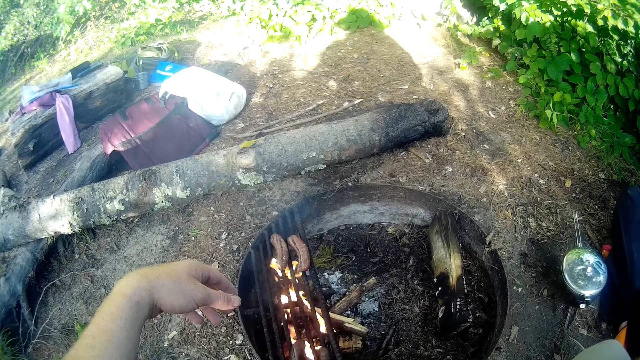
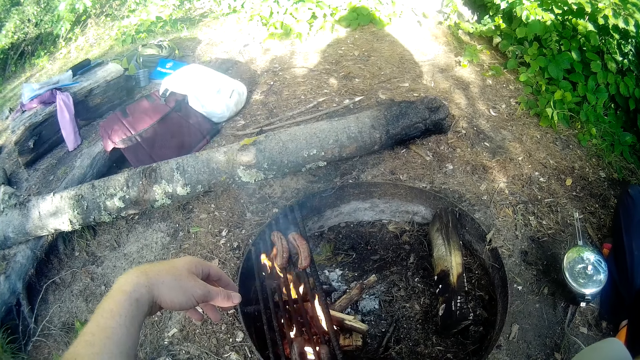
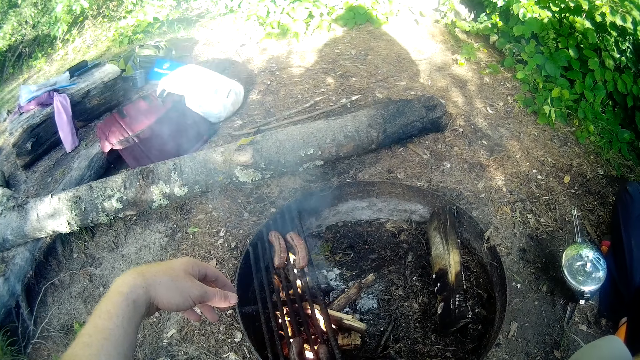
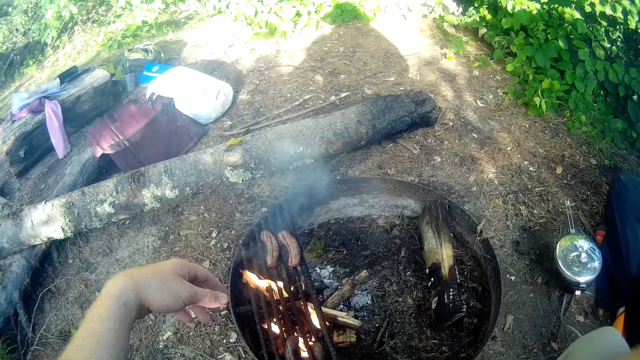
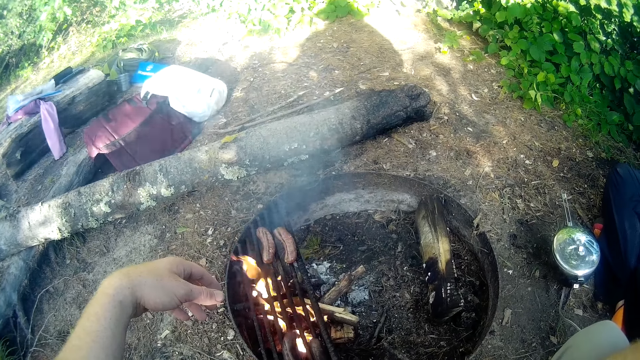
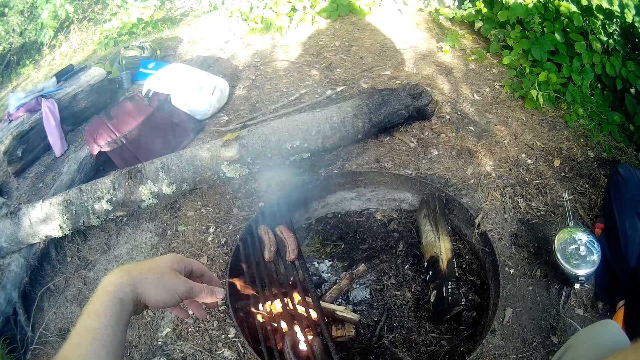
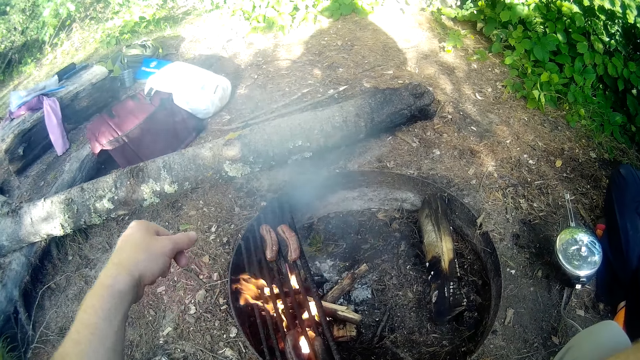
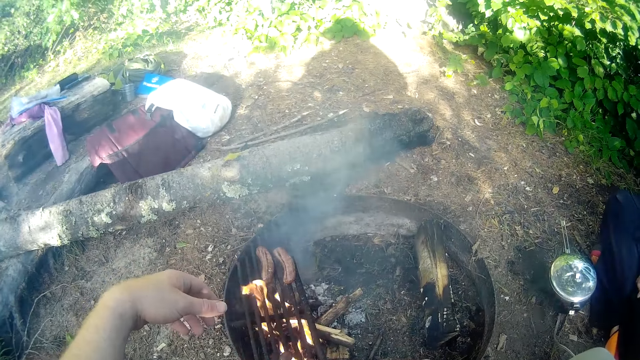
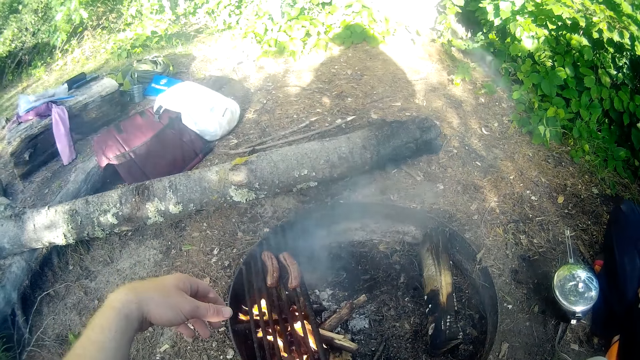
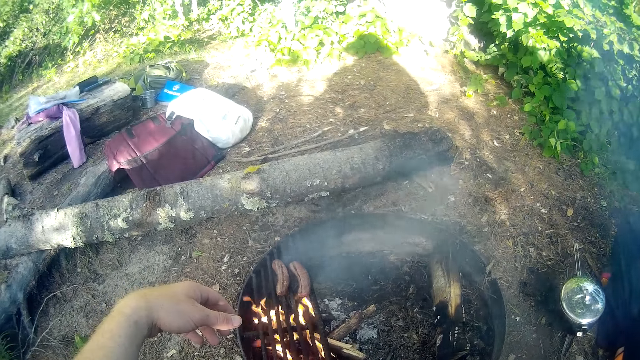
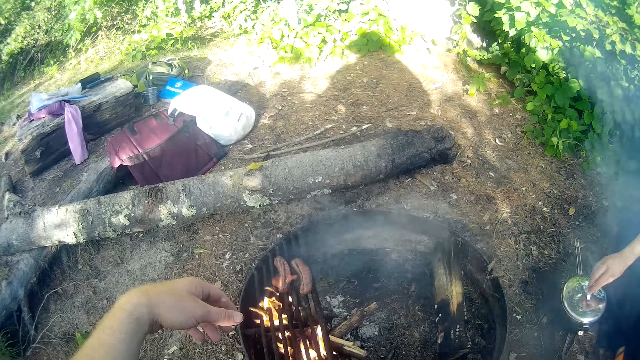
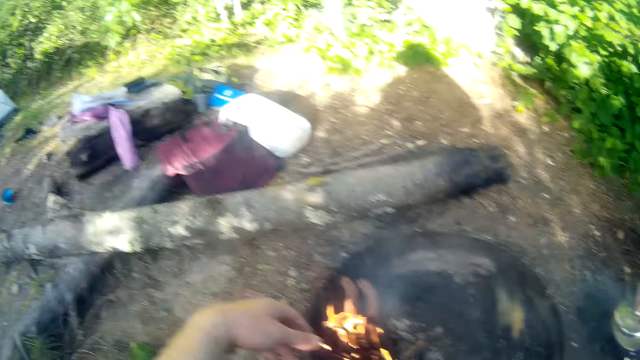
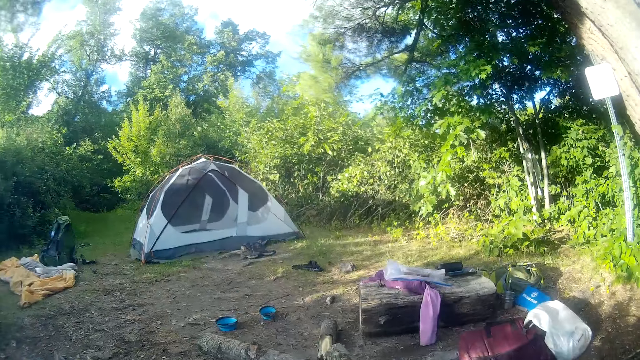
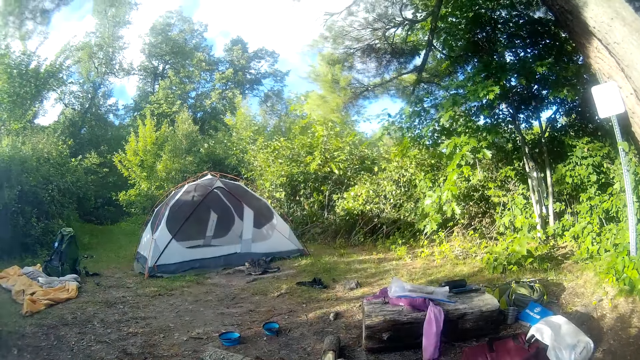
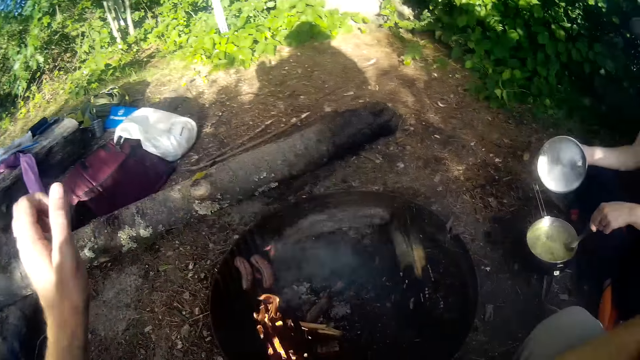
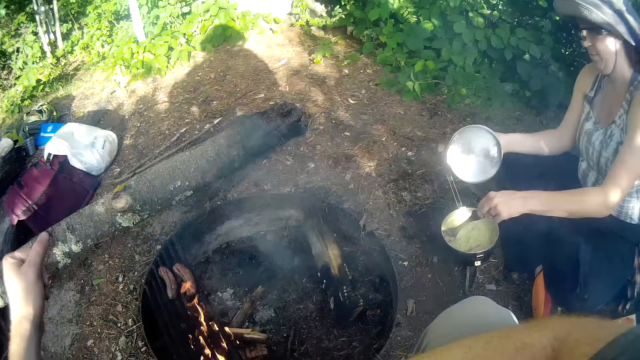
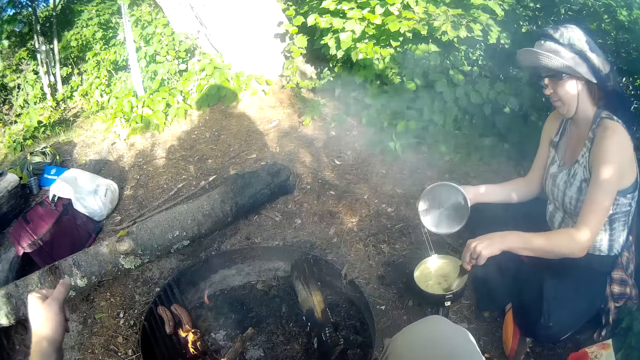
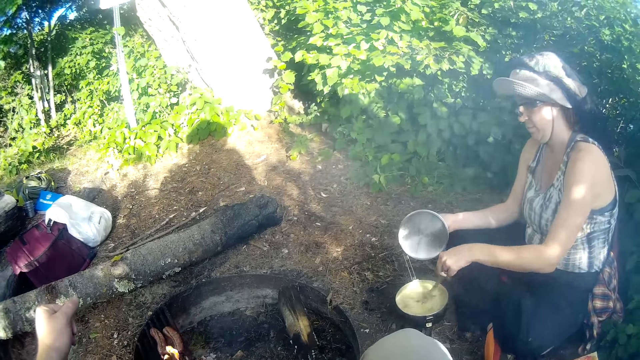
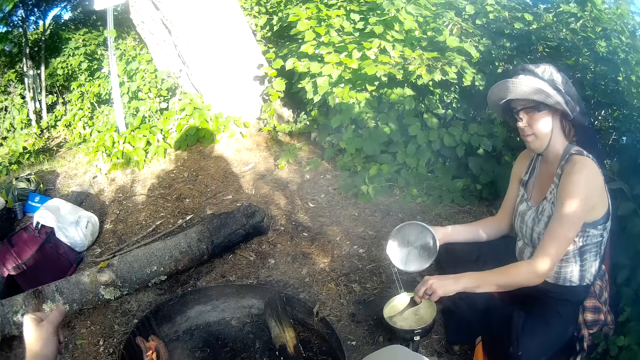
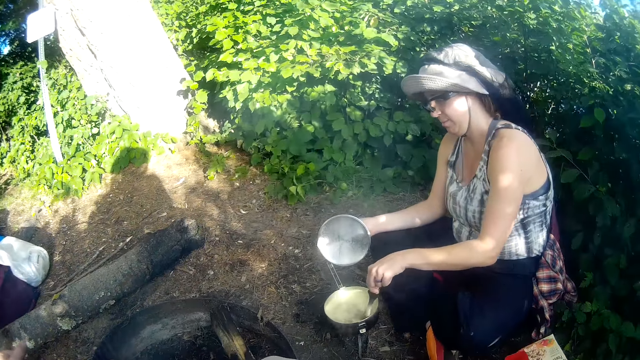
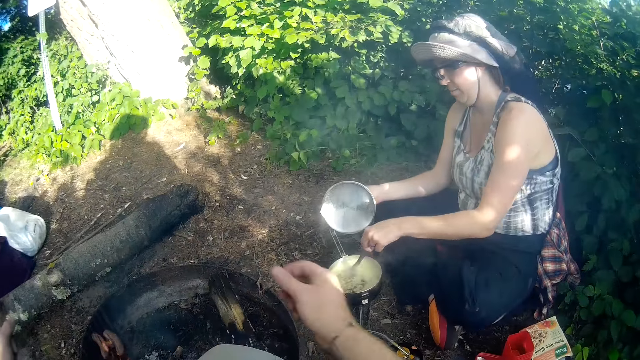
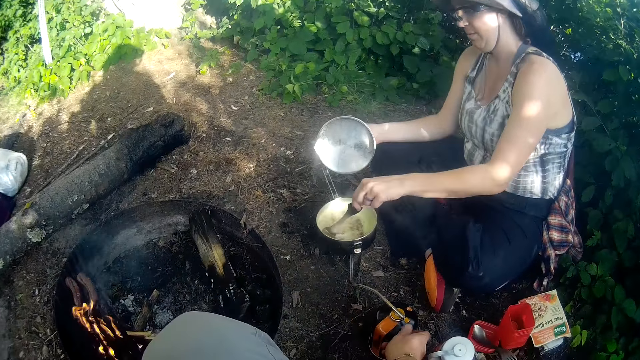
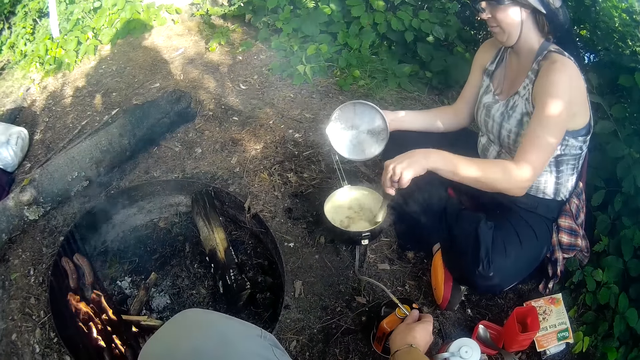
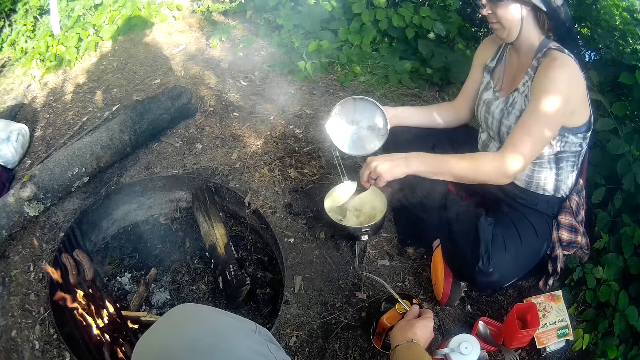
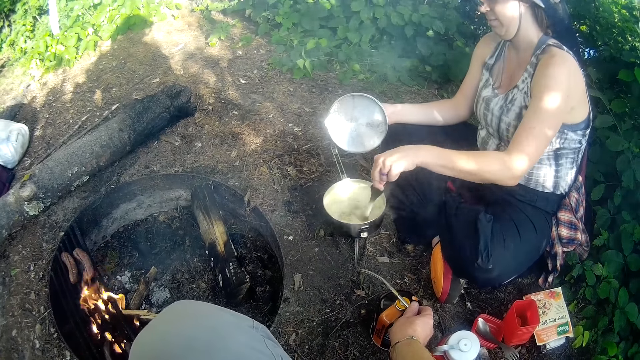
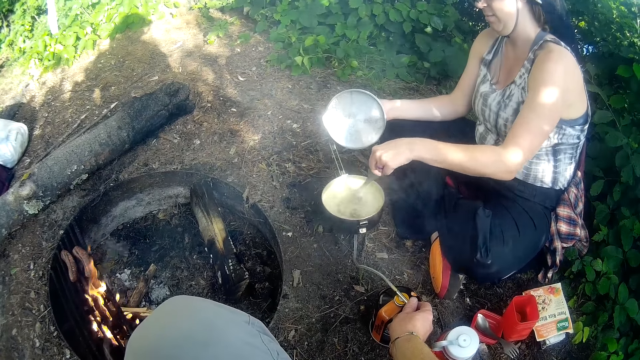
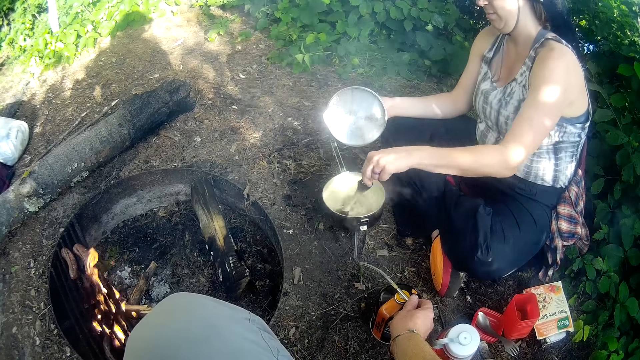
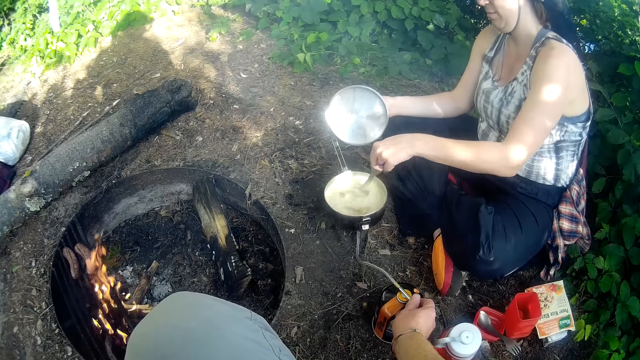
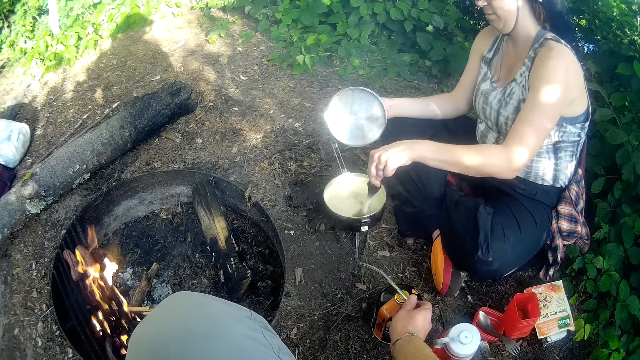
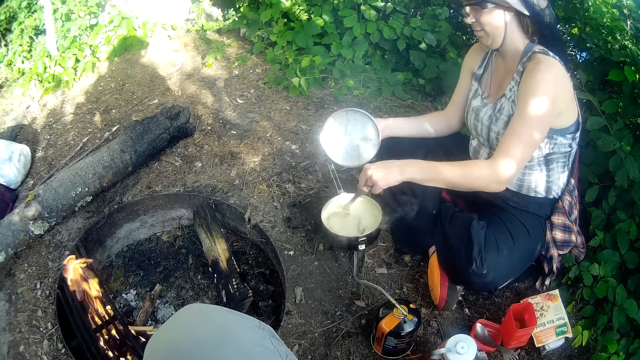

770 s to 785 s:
A lady touches the lid of a cooking pot. The camera wearer looks around the camp site. The lady stirs the pot of food with a spoon. The camera wearer holds a bottle on the ground.

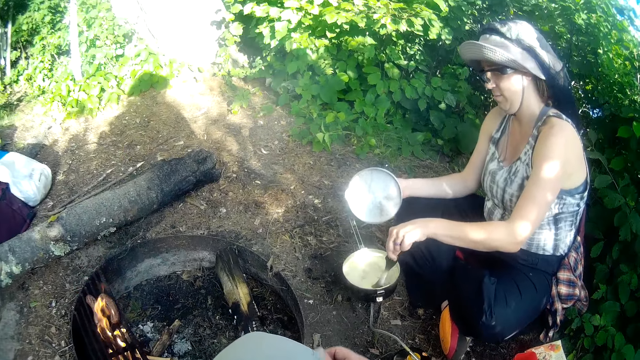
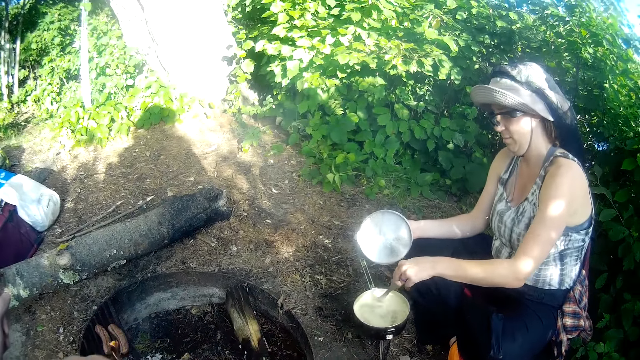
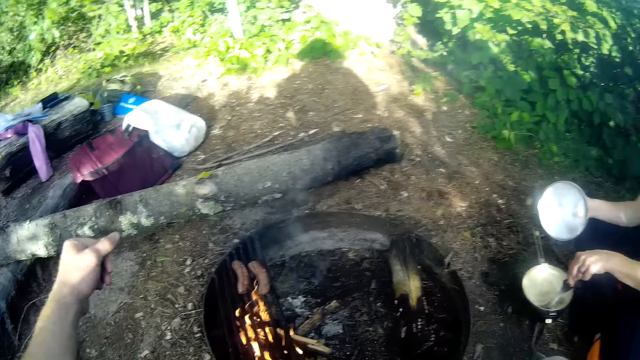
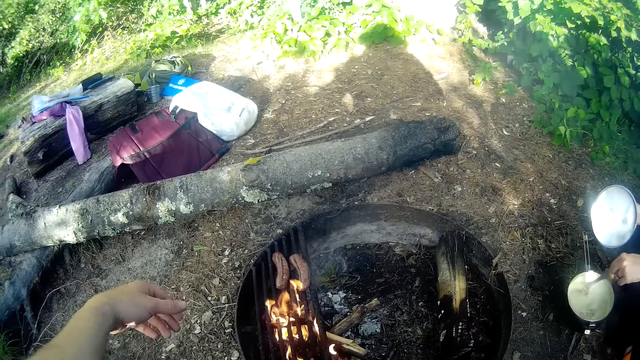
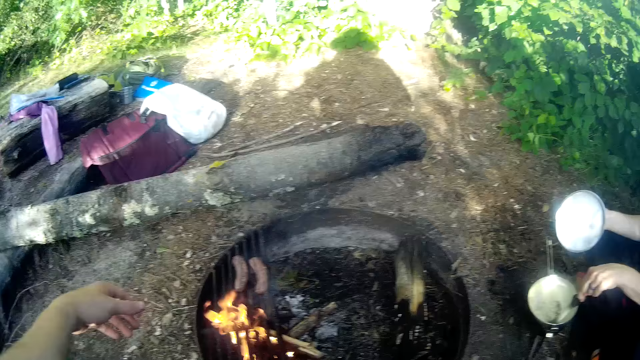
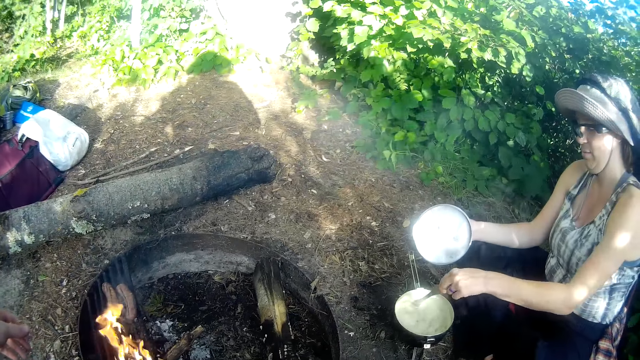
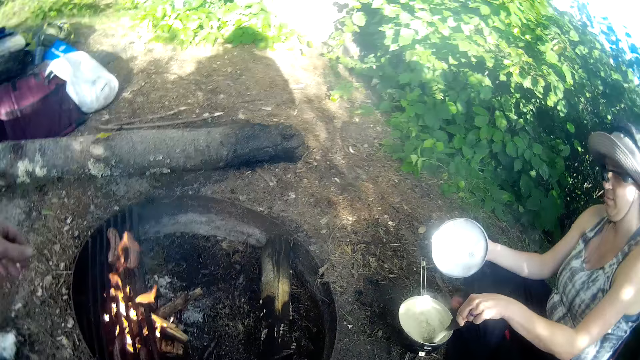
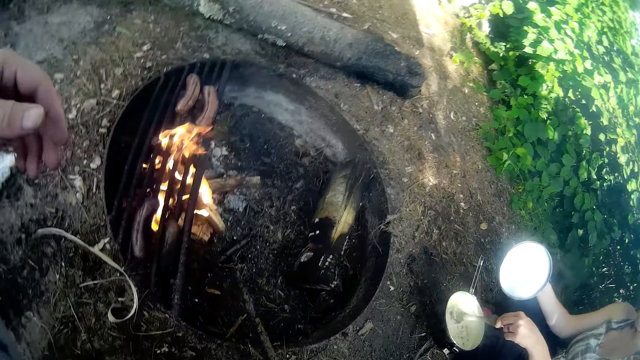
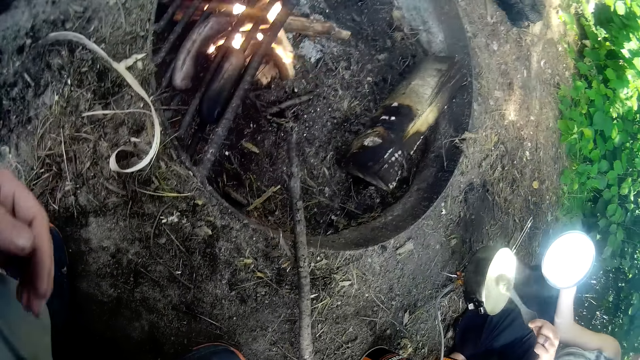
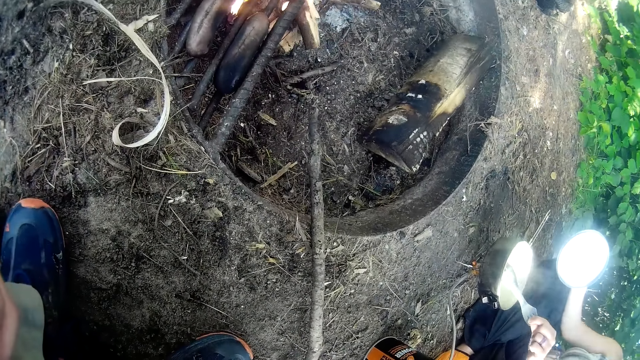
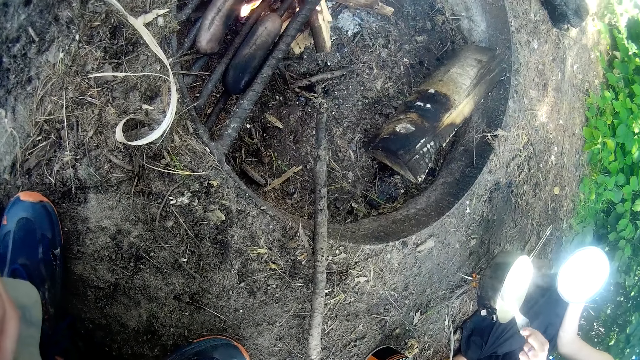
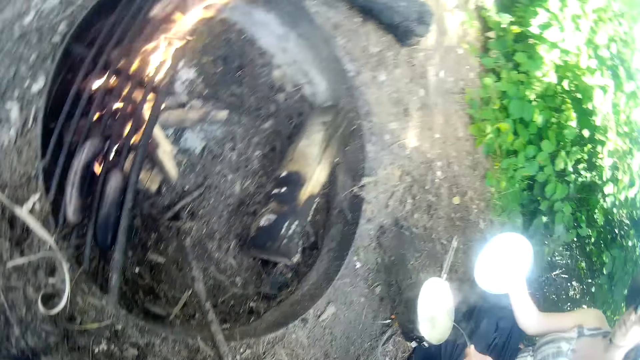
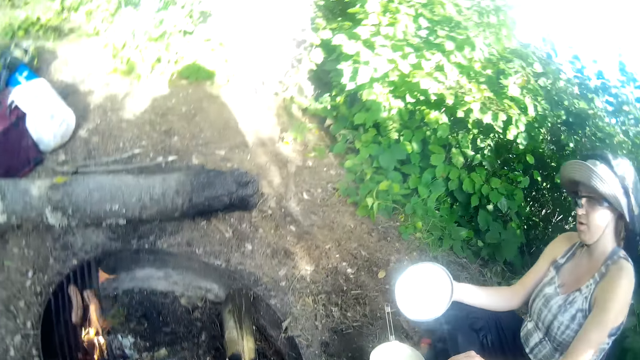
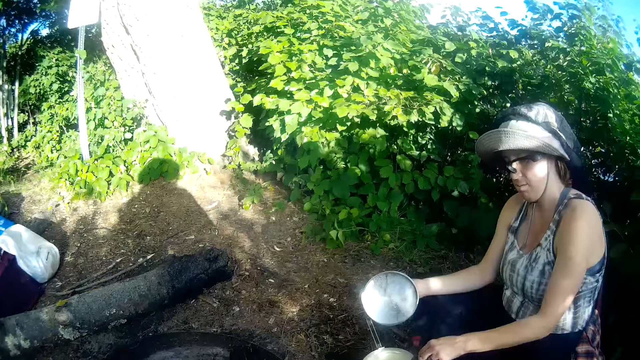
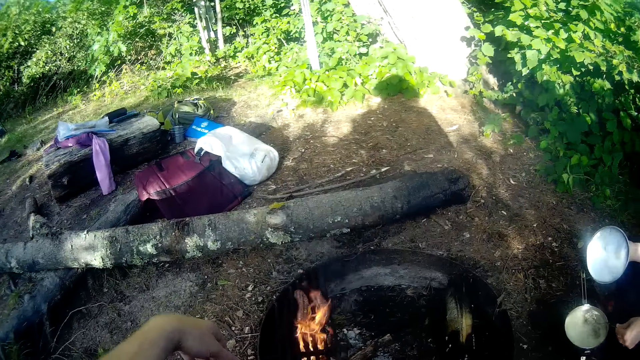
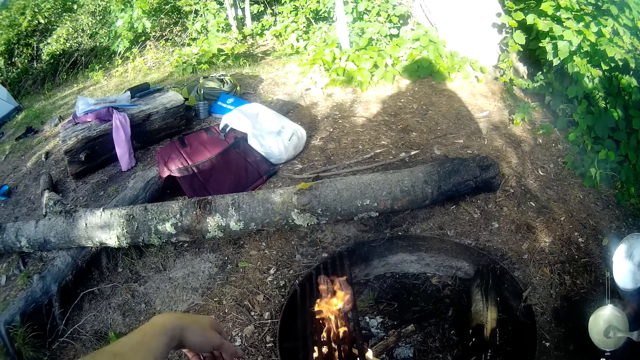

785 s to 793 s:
The camera wearer stares at the roasted something. A person stirs something in the cooking pot. The camera wearer looks down on the ground. The person stirs something in the cooking pot.
